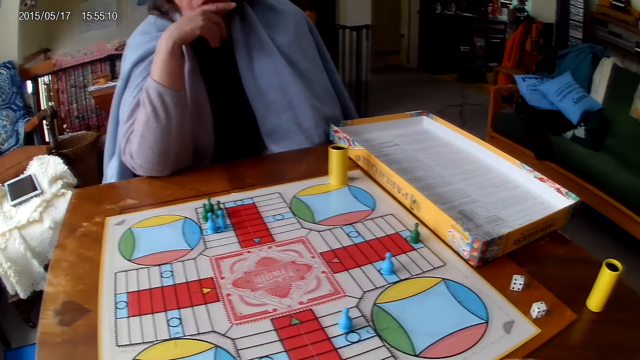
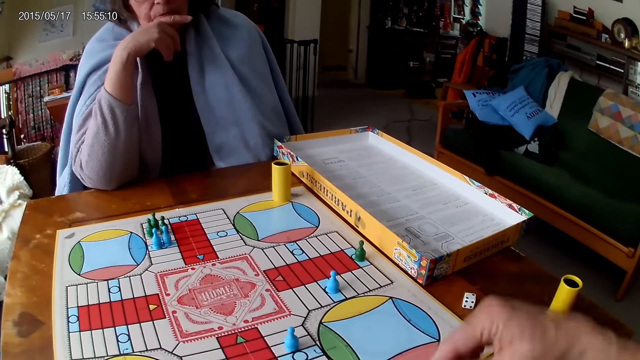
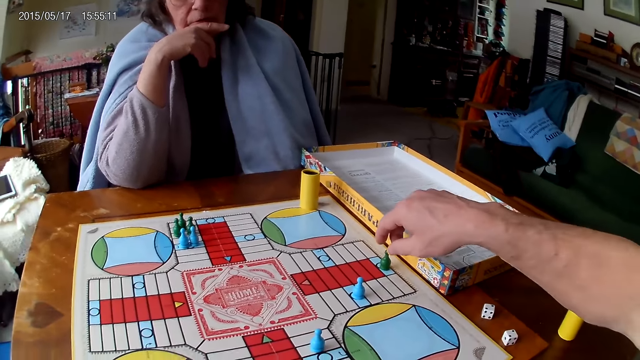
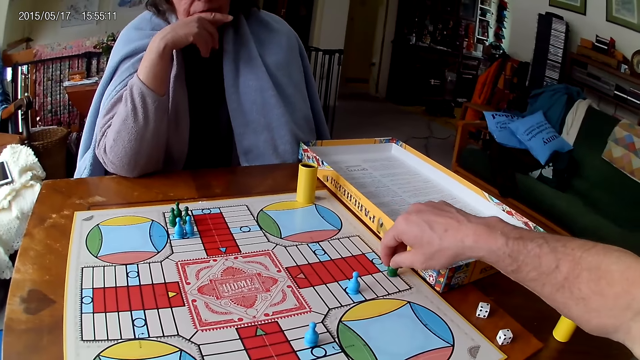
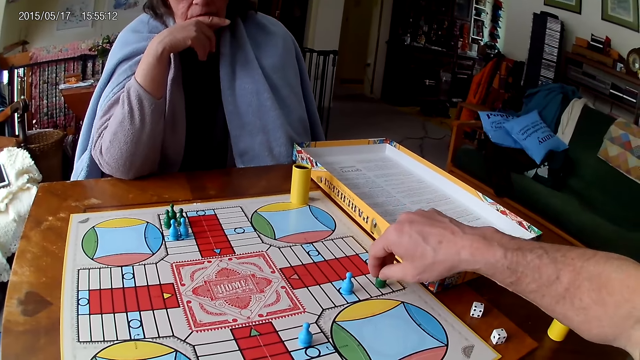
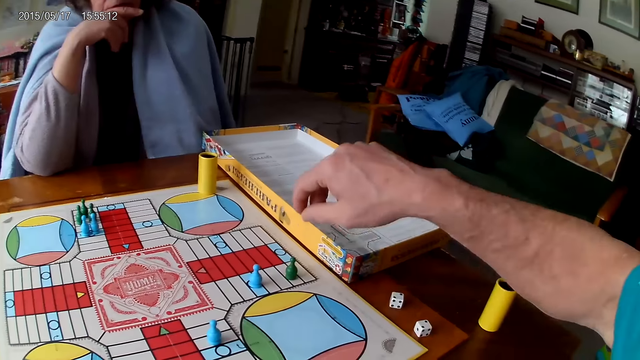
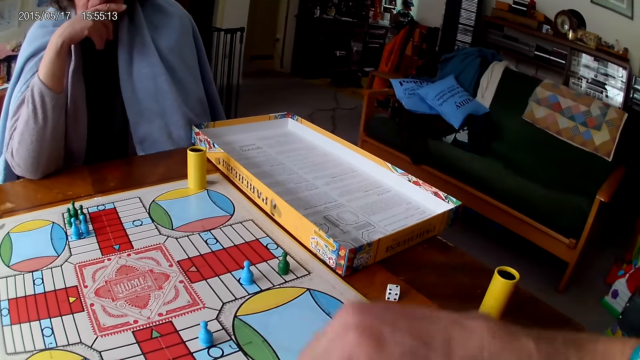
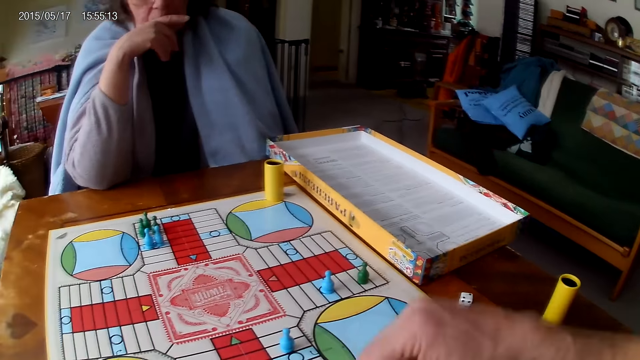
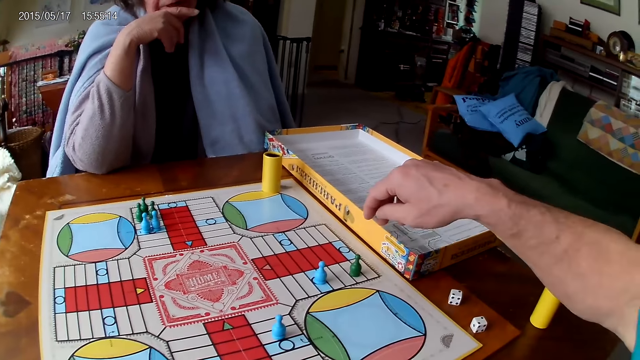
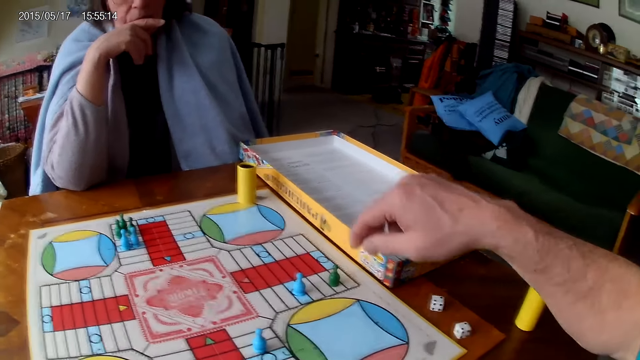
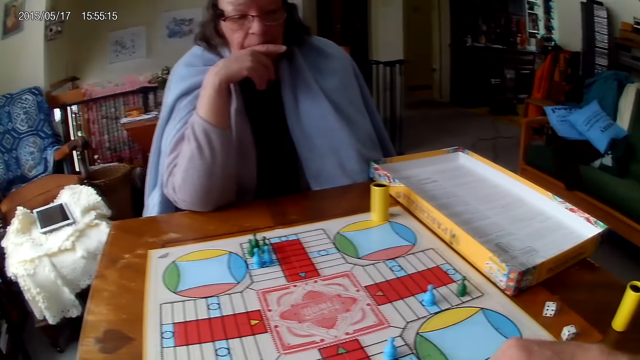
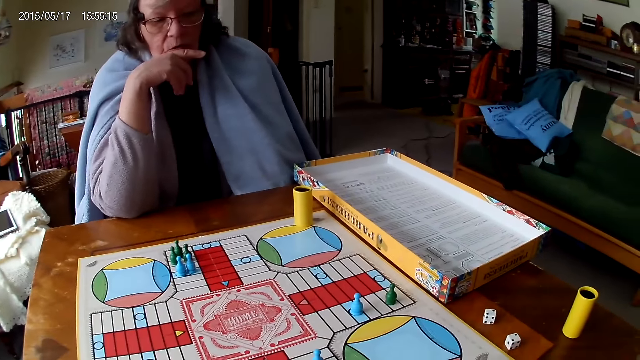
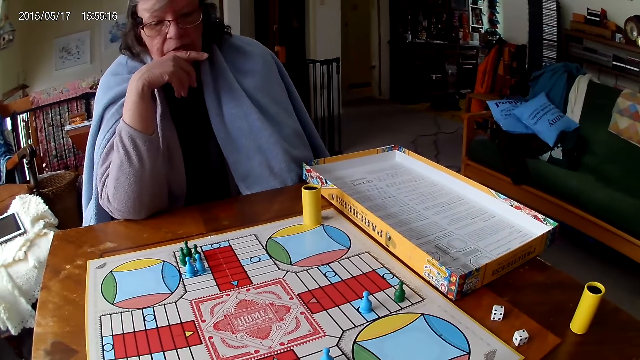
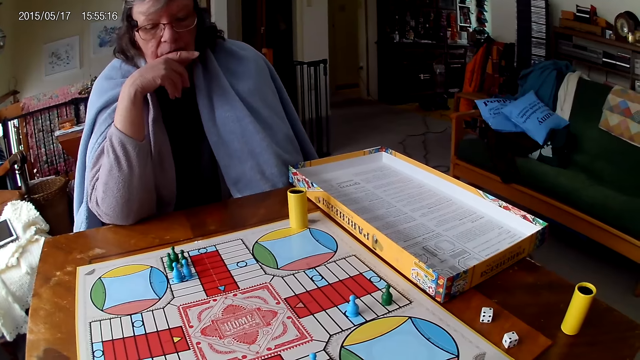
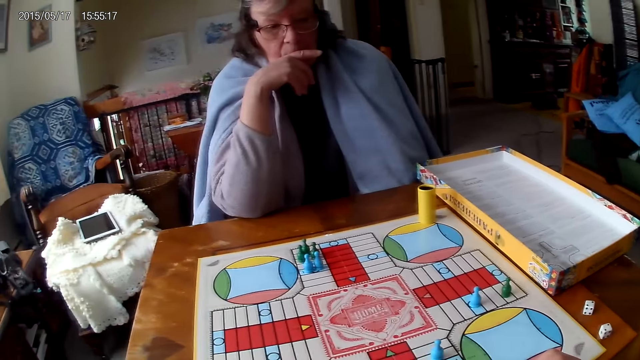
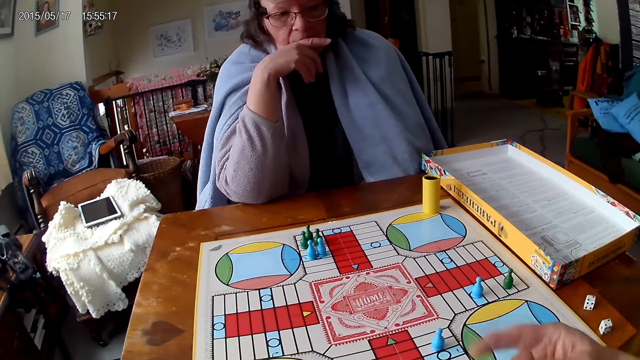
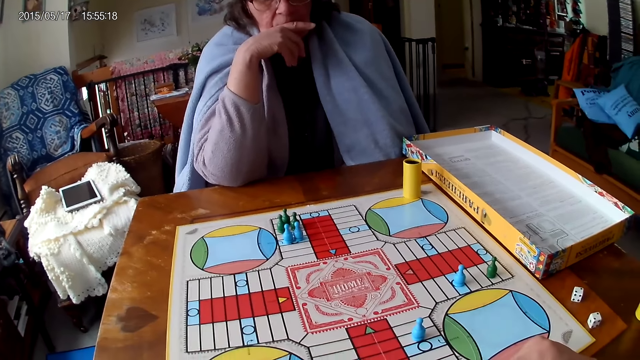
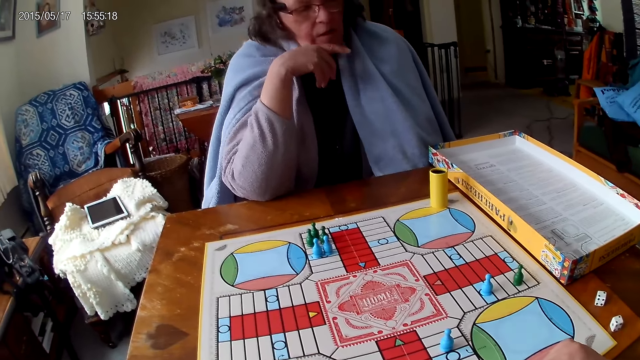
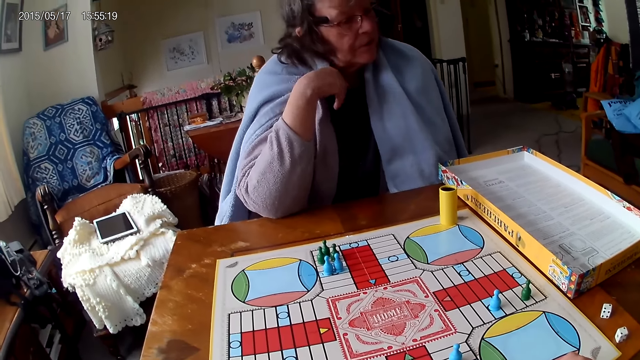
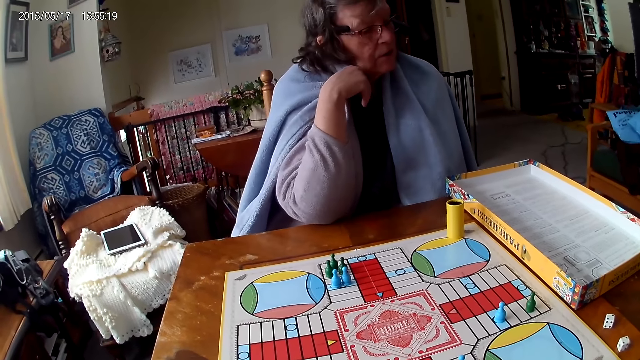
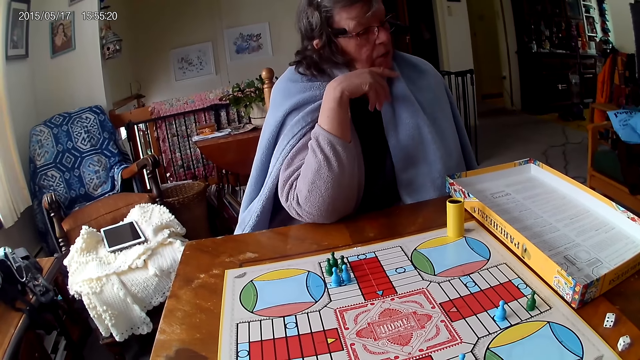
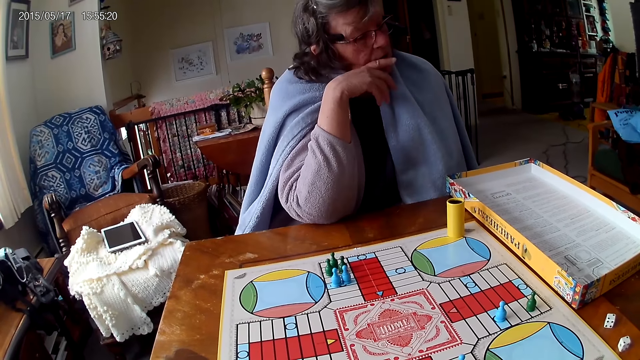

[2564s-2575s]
The camera wearer picks up the dice. He moves the piece on the Ludo board with his right hand. He moves the dice. A woman talks.

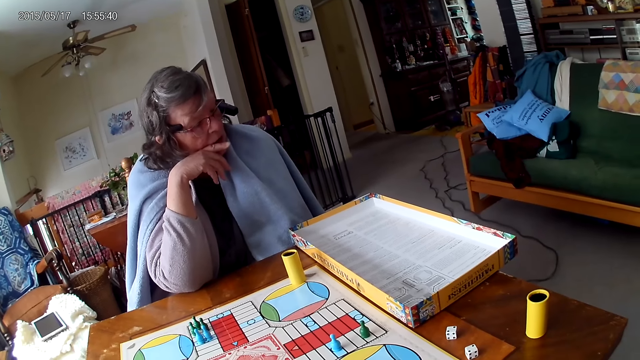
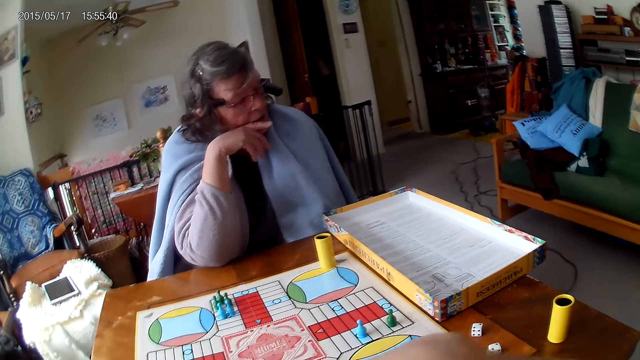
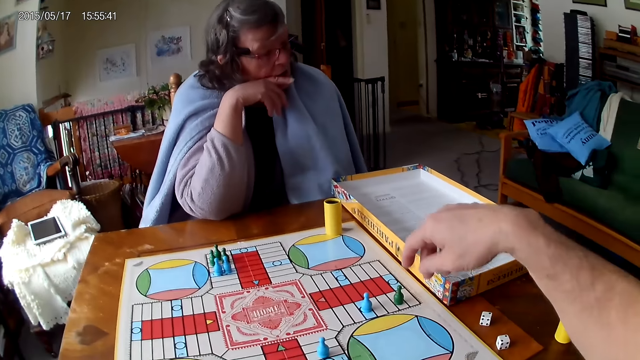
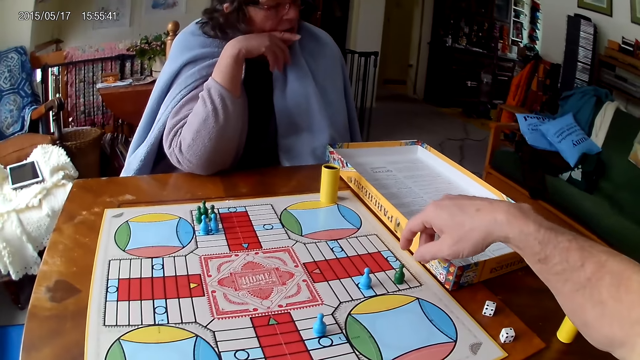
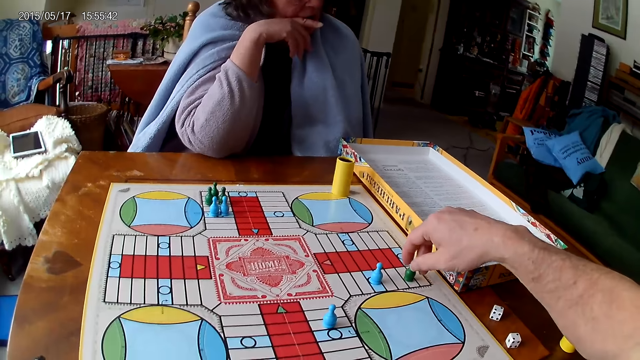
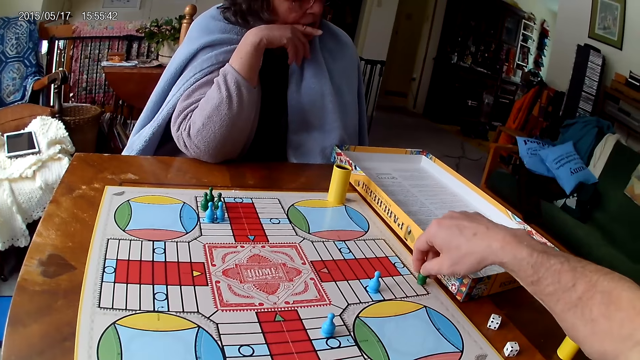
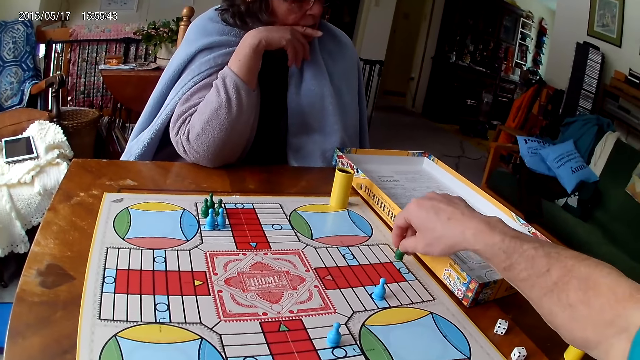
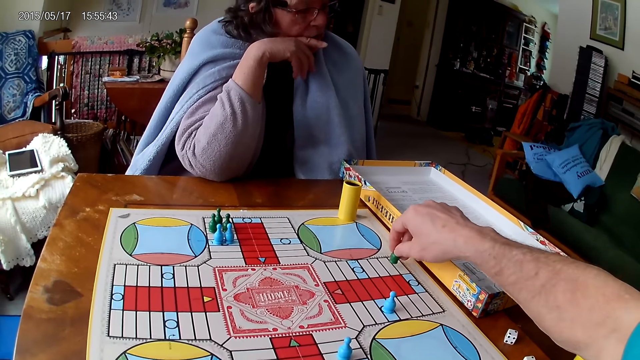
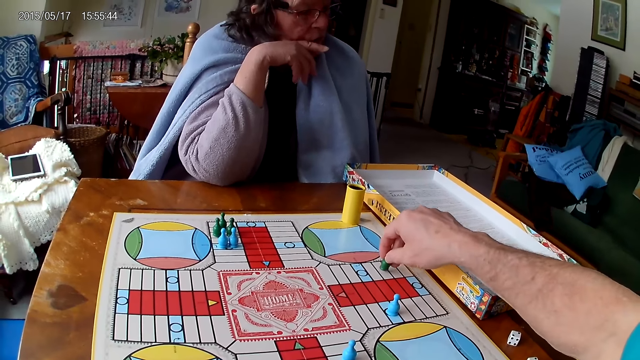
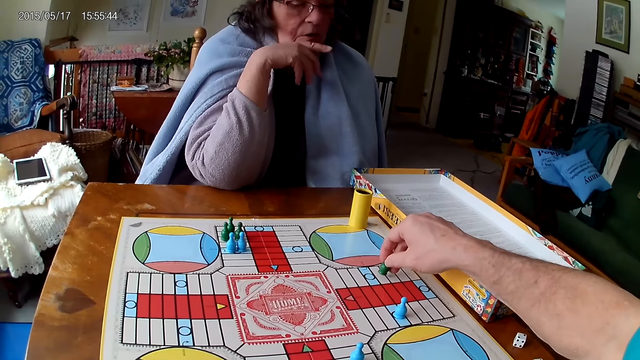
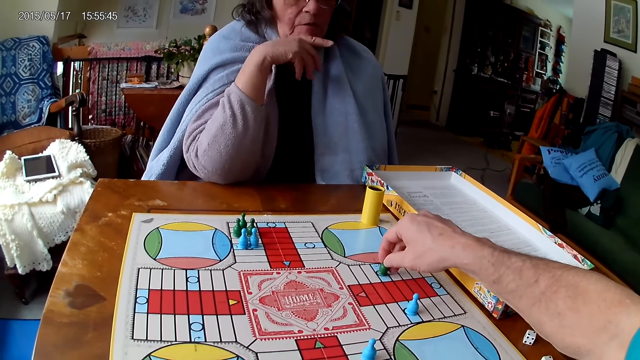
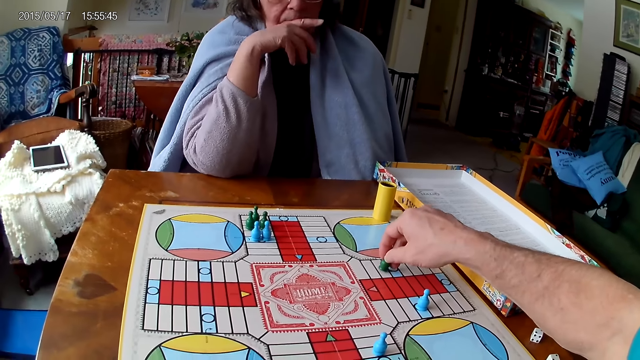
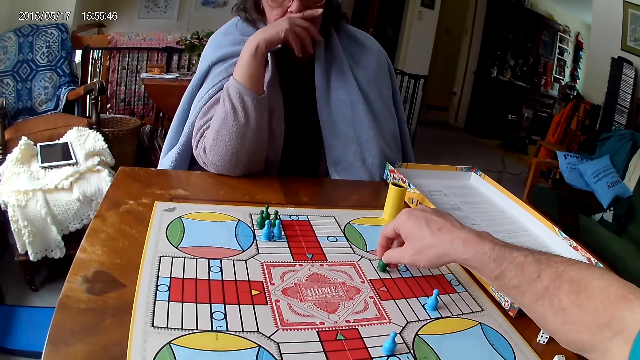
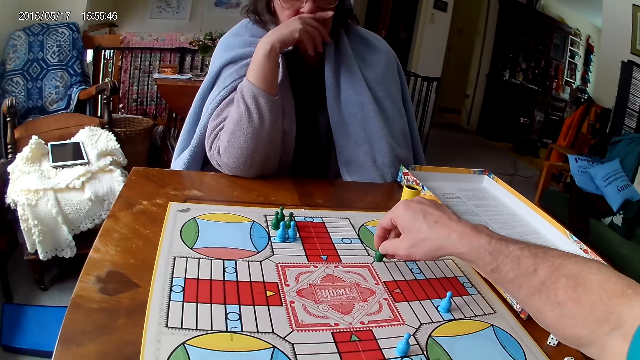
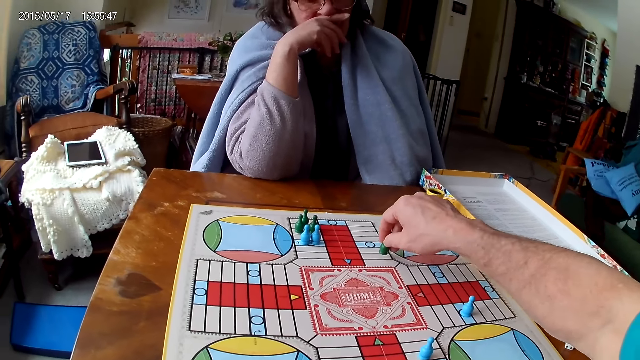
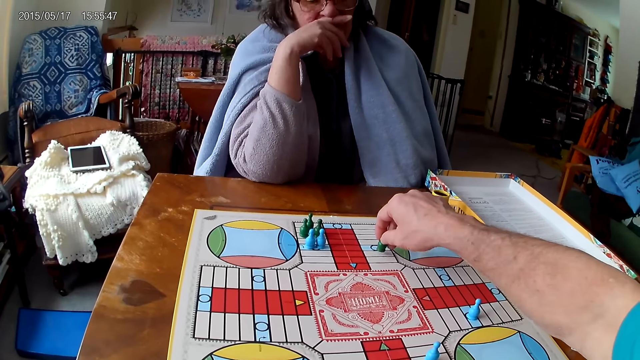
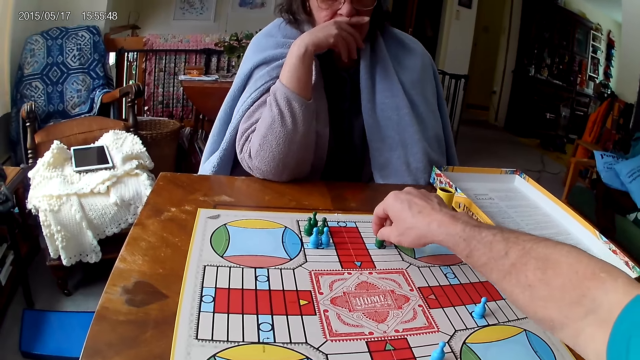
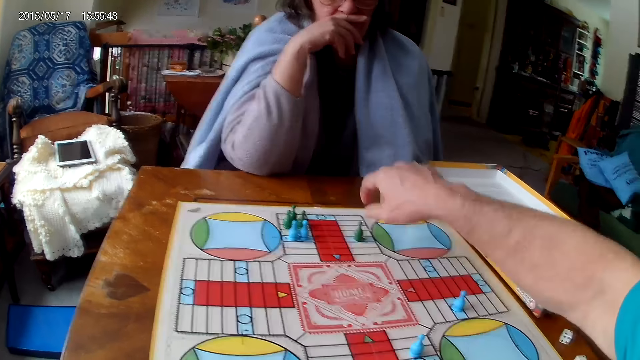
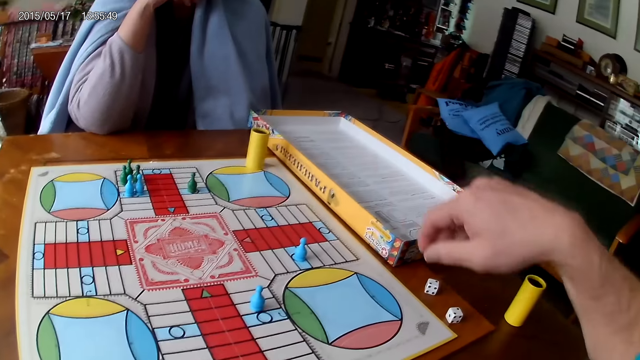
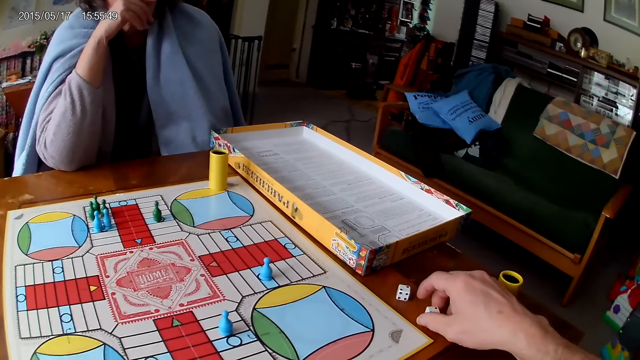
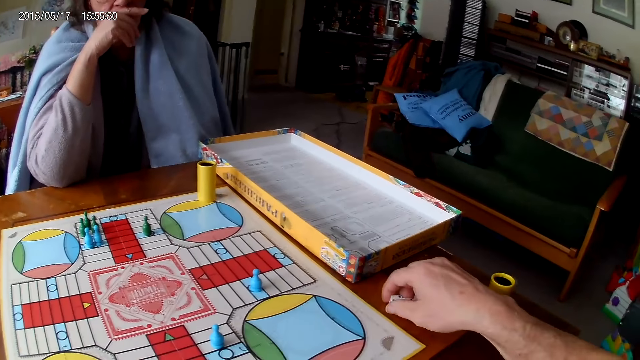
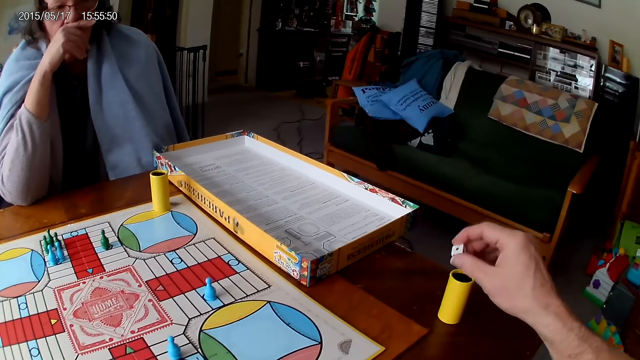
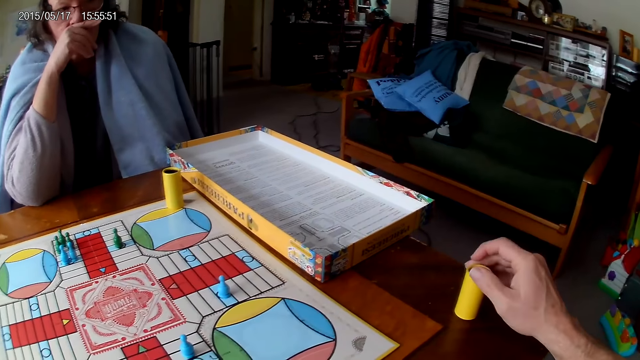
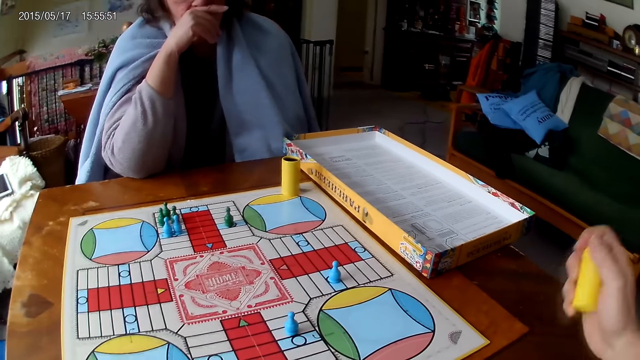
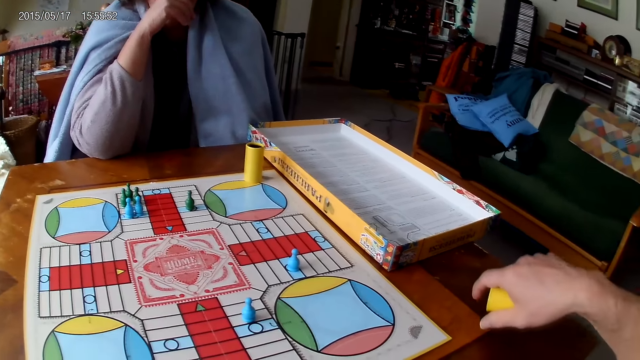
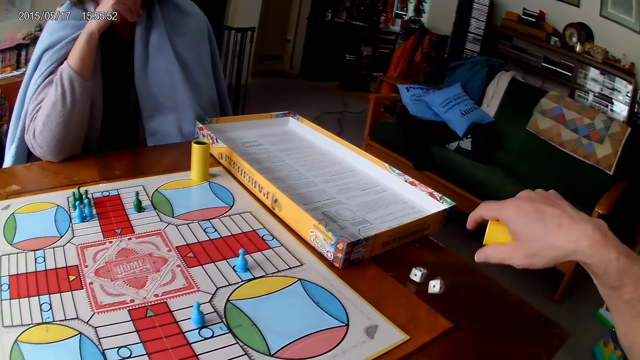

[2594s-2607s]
The camera wearer picks up the dice. He moves the piece on the Ludo board with his right hand. He moves the dice. He picks up his dice from the Ludo board with his right hand. He drops the dice into the container. He shakes his container with his right hand. He drops the dice in his container on the table.
